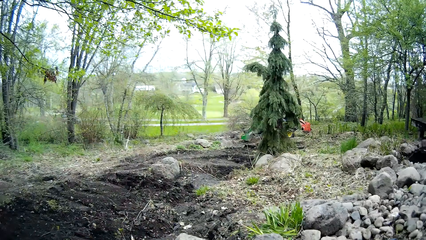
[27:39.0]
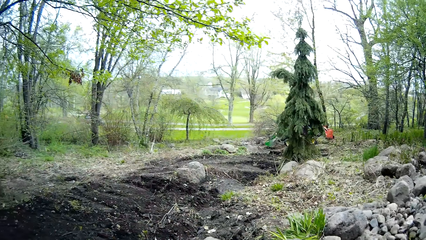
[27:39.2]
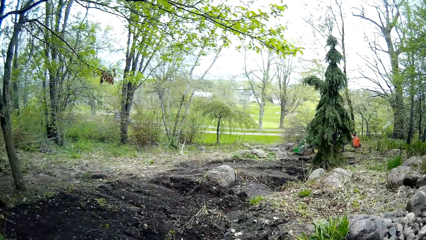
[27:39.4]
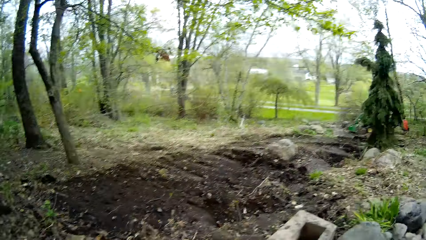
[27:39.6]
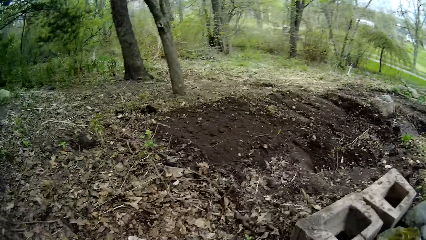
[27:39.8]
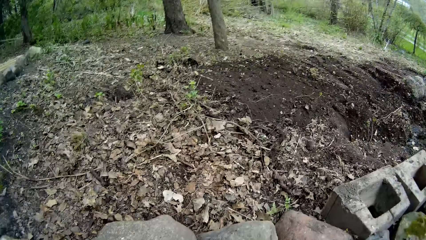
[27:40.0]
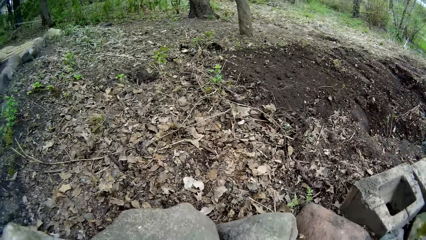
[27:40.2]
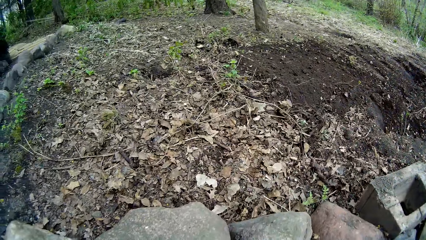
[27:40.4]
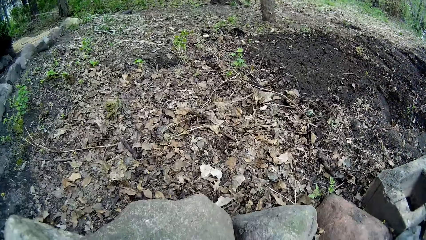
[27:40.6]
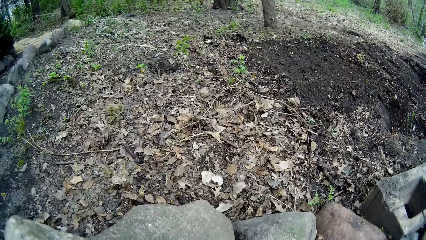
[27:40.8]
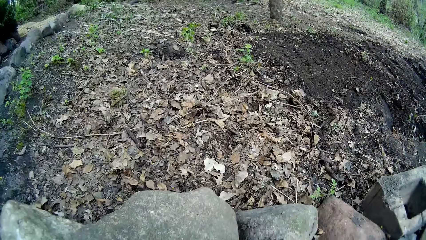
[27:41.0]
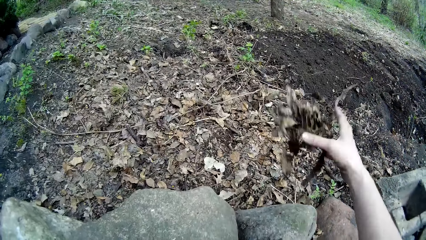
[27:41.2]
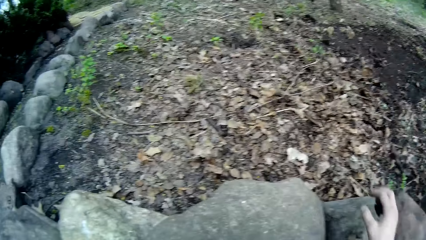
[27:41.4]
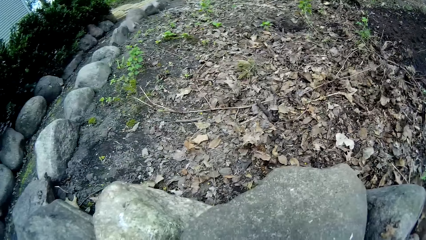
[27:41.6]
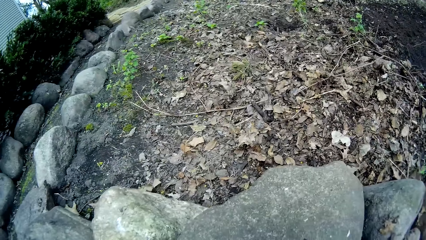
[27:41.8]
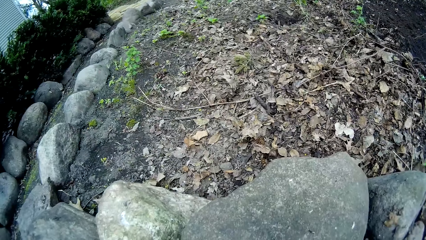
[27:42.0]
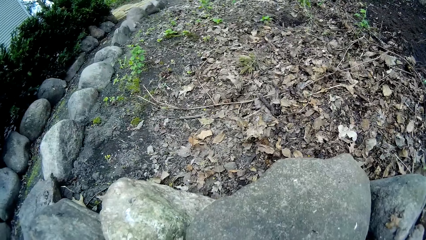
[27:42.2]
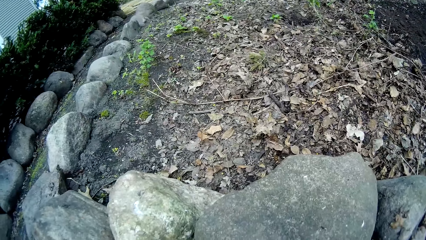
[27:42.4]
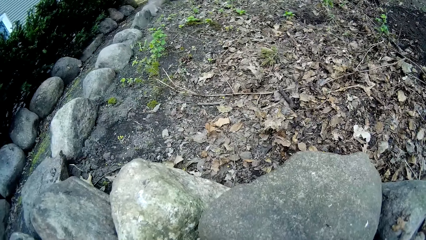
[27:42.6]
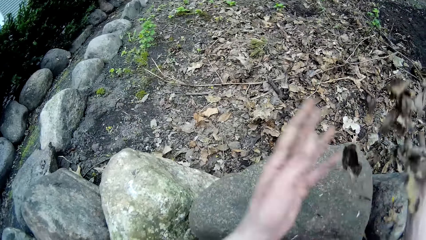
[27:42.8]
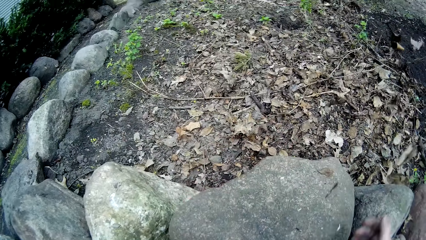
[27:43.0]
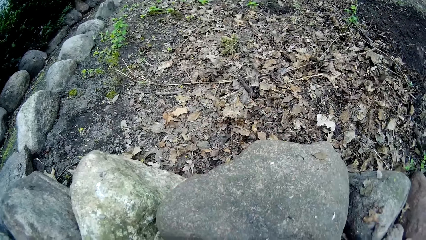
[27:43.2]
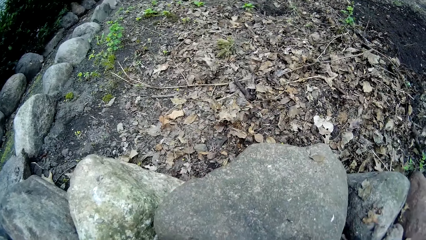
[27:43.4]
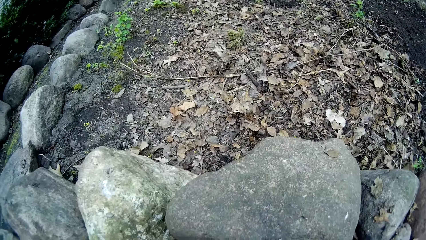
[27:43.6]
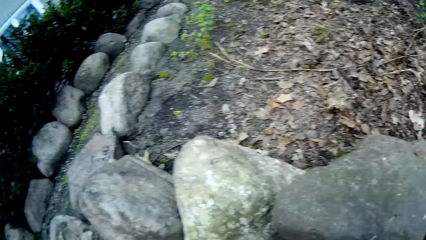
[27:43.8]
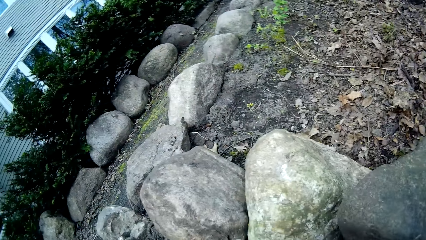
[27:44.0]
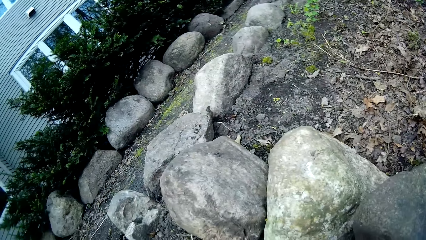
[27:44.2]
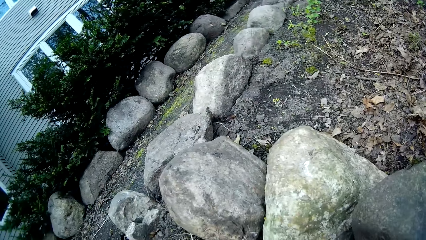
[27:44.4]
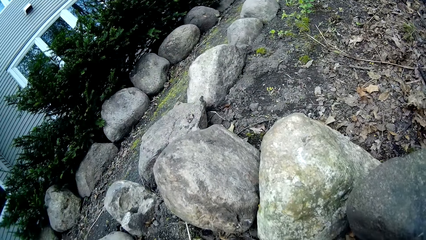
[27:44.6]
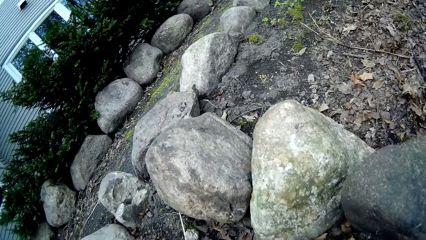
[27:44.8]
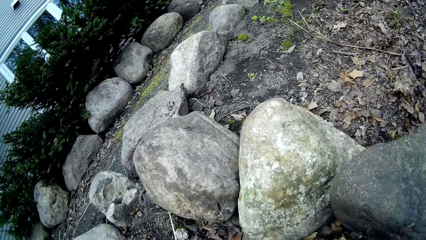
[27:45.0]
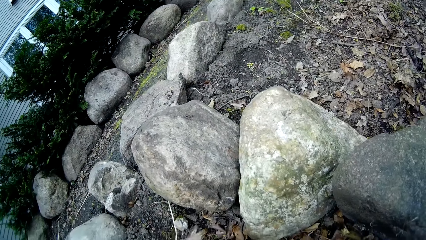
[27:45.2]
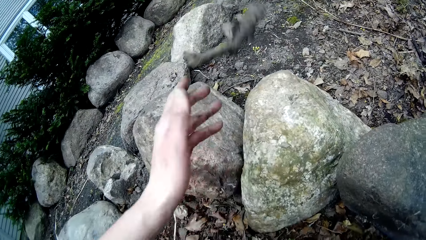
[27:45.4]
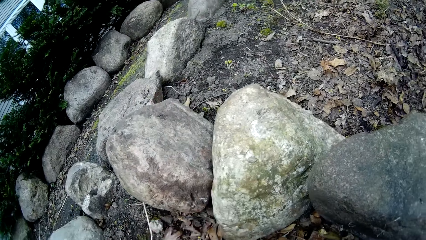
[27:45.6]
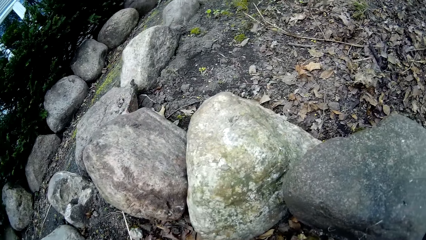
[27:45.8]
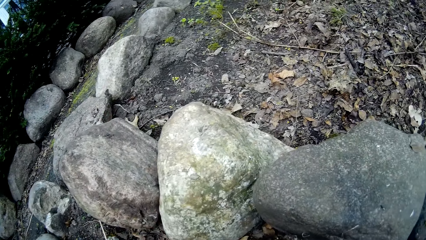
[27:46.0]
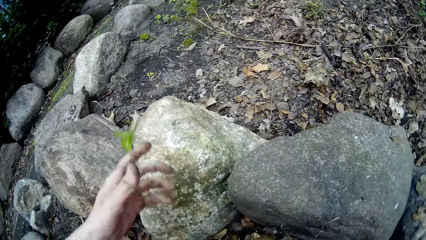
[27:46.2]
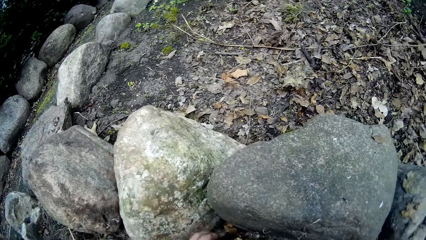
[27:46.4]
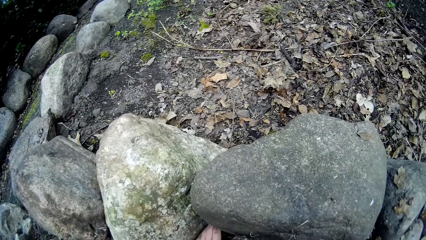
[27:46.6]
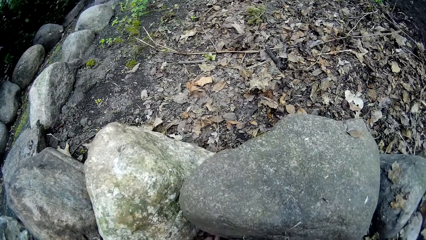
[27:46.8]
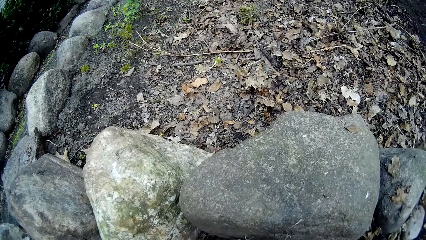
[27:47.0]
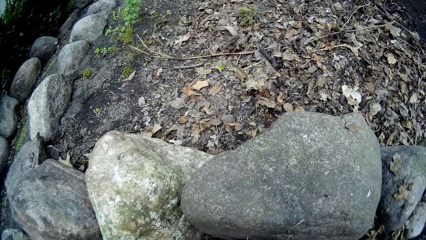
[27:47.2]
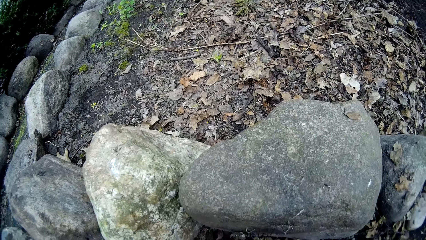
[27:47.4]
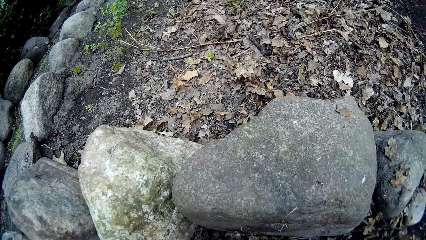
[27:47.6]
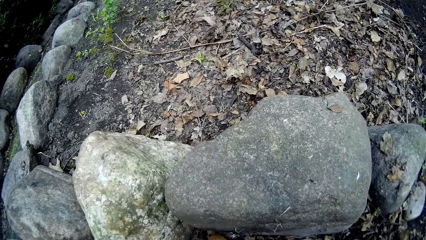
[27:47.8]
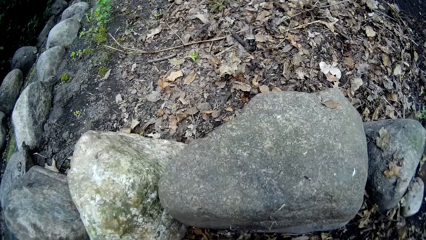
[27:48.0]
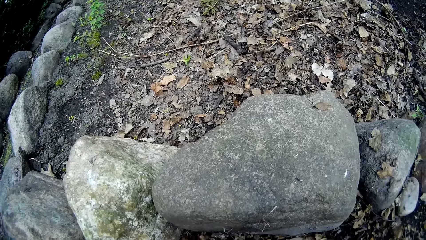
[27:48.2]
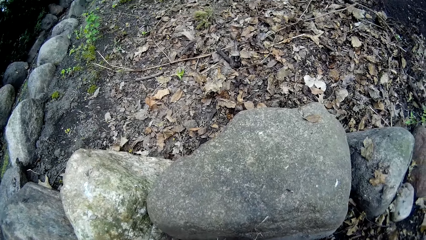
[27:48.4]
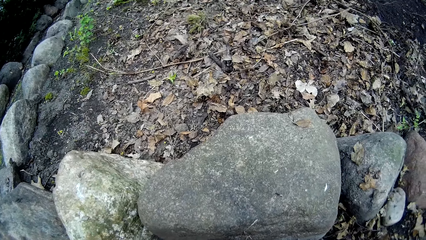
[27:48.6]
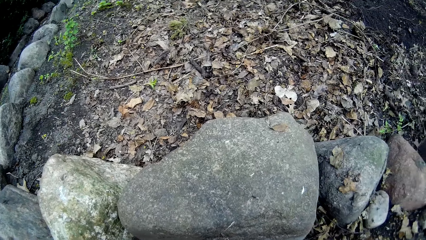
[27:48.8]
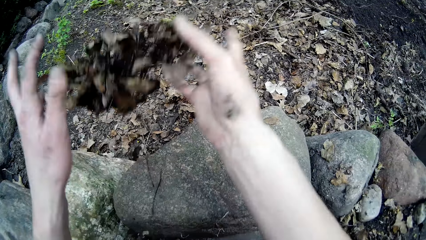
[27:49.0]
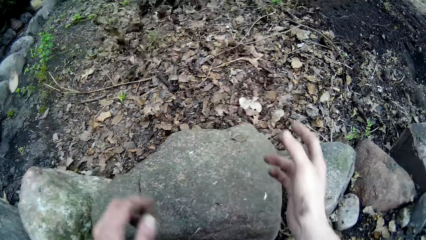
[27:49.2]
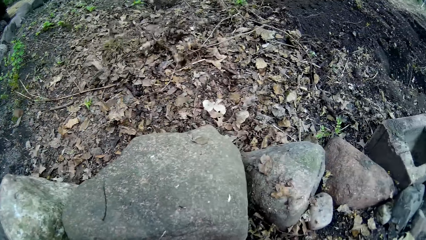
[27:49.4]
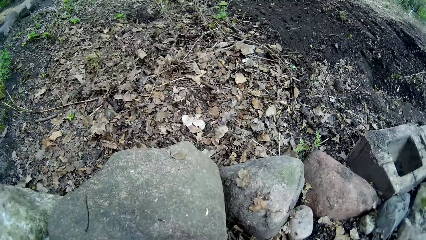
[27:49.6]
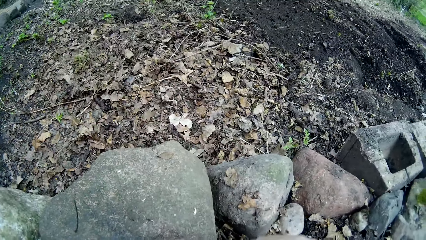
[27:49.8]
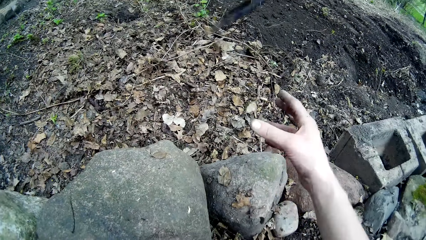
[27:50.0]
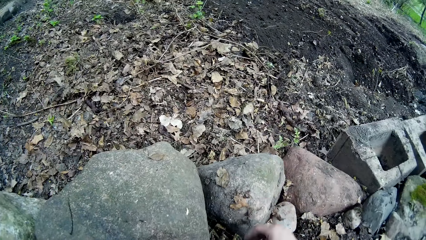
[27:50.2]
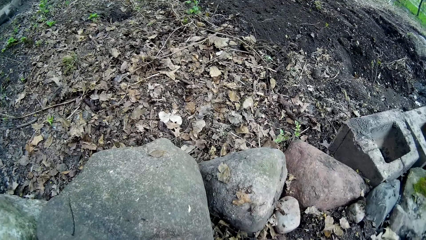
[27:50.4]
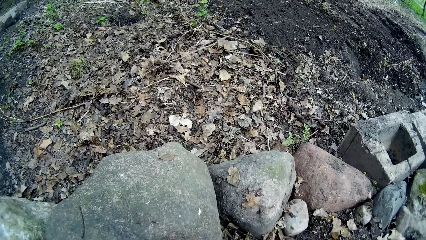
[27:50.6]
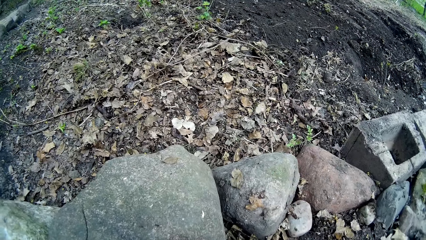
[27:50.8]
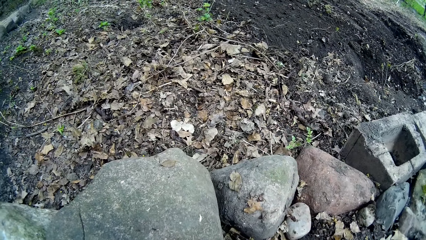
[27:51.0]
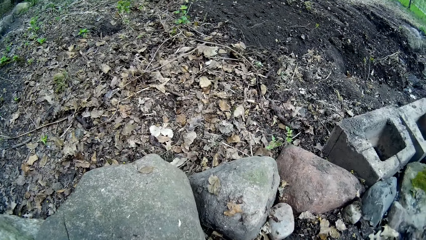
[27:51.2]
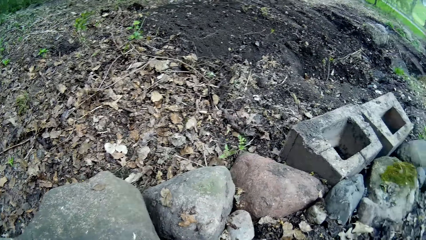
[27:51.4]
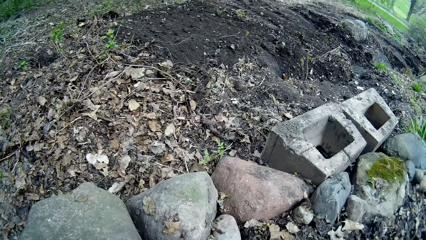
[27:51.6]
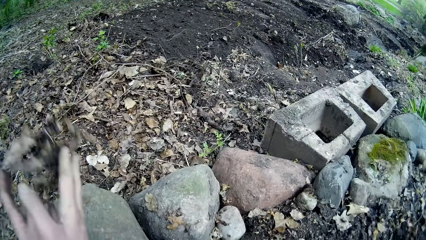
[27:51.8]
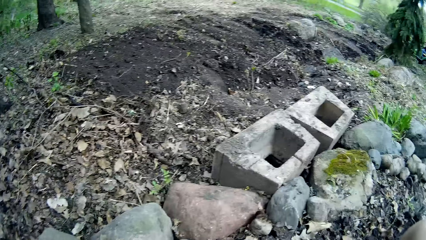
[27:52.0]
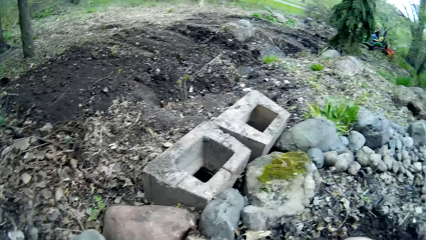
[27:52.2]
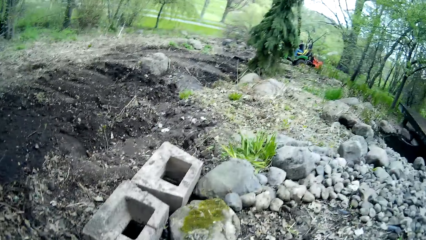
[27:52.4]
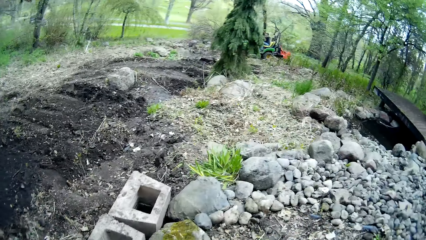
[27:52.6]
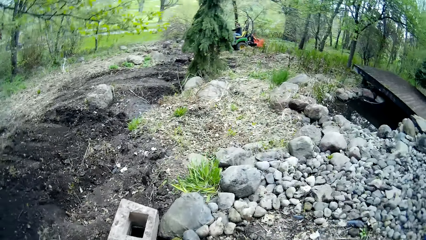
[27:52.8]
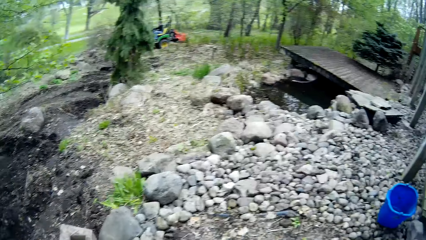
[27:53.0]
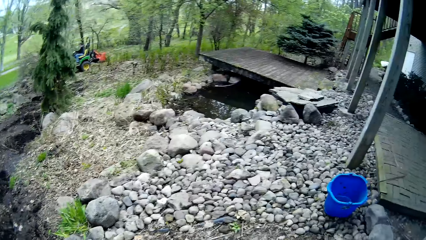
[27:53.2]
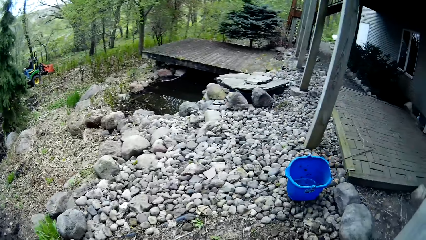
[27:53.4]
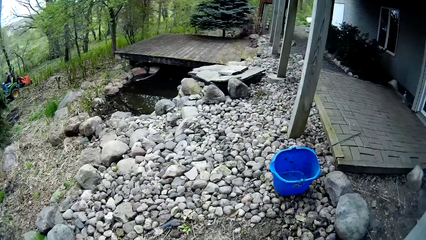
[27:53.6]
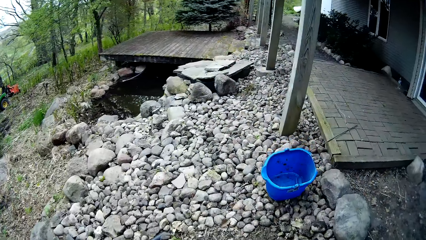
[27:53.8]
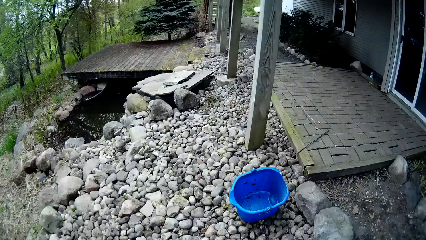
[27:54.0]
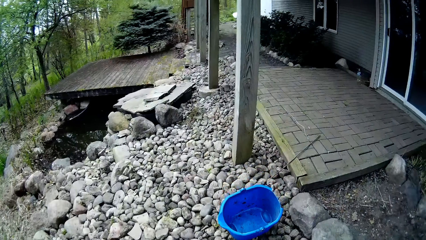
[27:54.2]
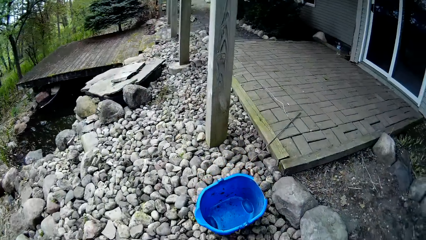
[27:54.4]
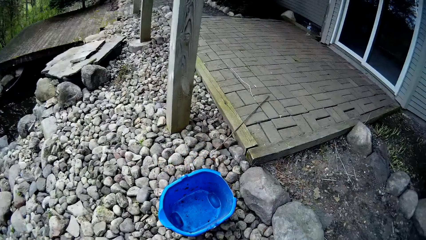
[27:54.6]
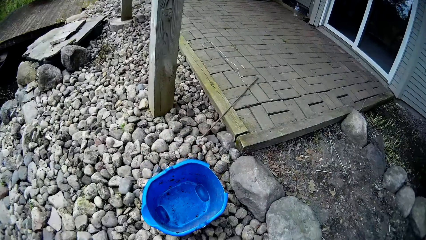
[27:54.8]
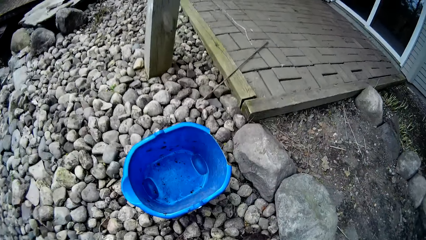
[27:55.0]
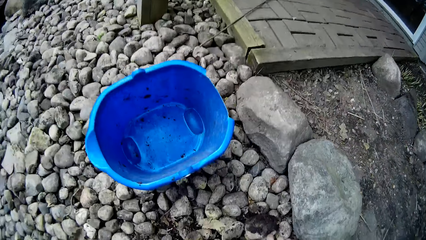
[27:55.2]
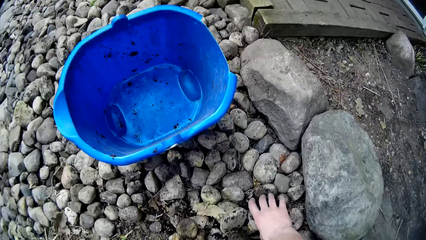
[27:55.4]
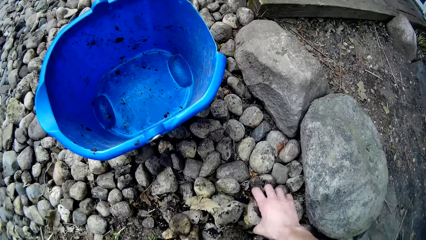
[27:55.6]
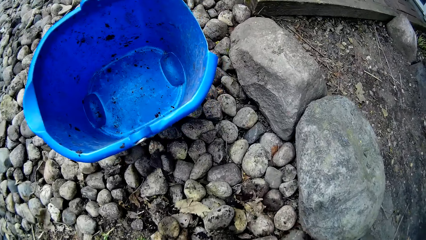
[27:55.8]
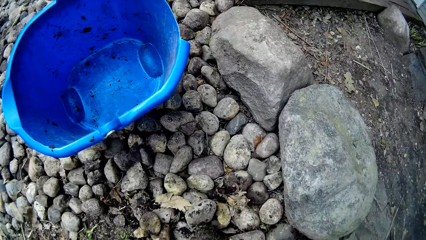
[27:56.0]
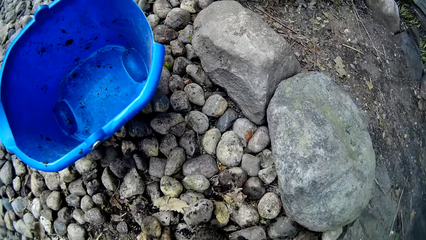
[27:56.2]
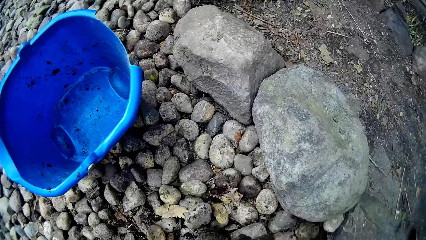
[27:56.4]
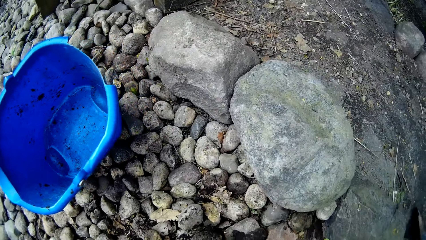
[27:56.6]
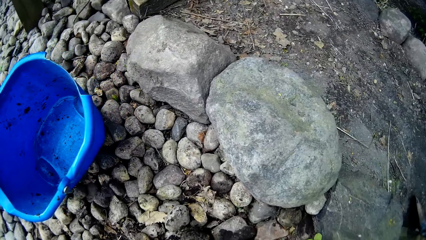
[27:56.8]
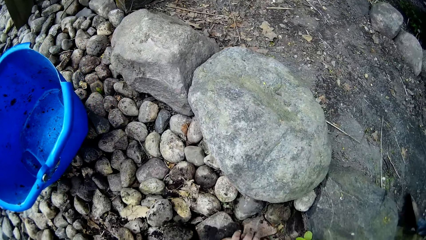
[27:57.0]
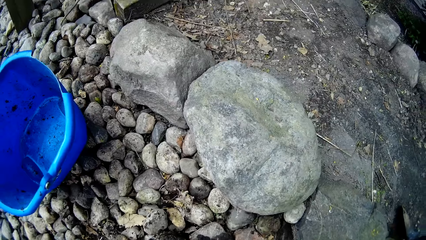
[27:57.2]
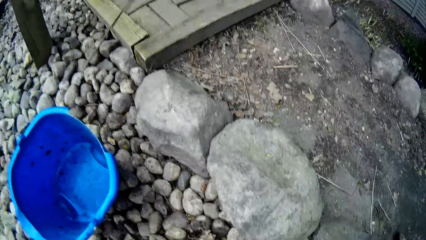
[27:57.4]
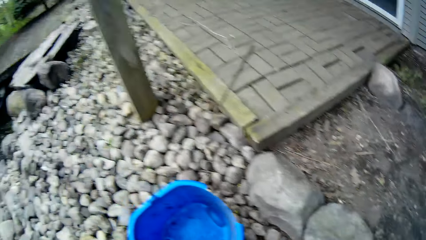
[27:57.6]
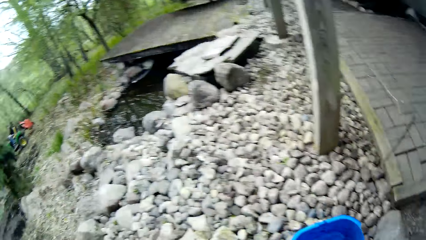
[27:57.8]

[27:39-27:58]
The camera wearer throws dirt. They throw dirt again. They throw a stick. They throw dirt. They throw dirt again. They pick stones from the ground with both hands.
